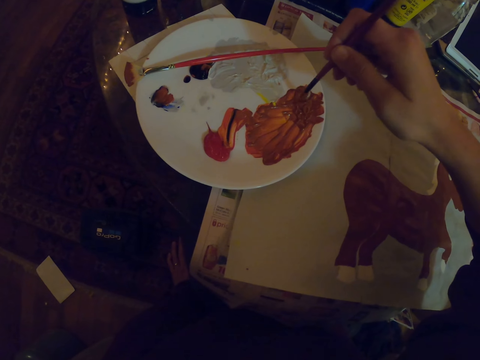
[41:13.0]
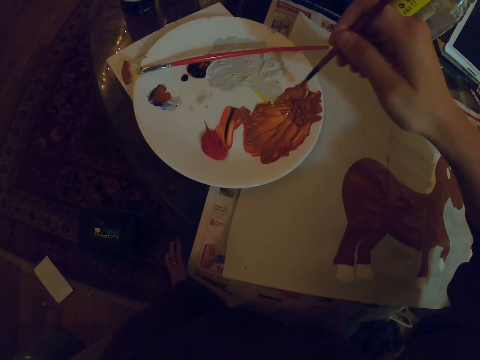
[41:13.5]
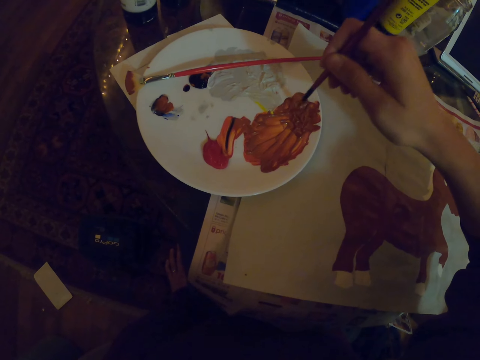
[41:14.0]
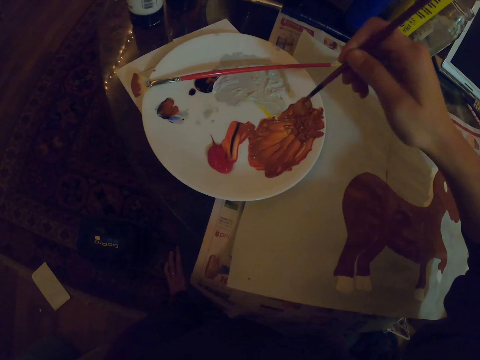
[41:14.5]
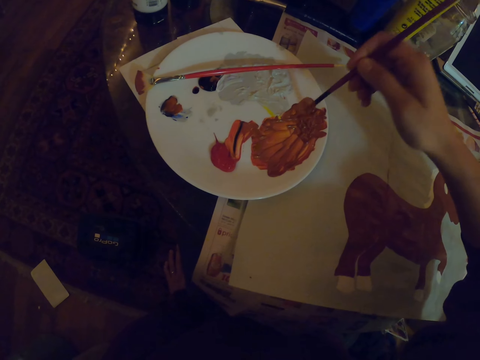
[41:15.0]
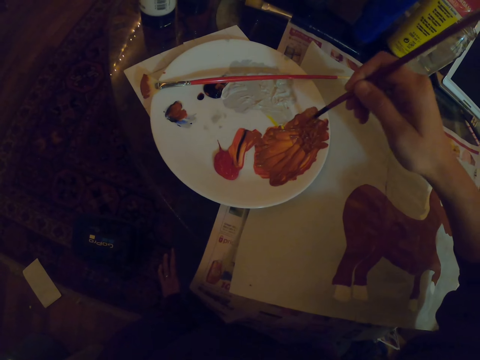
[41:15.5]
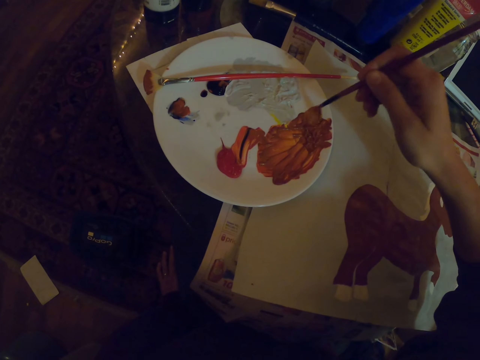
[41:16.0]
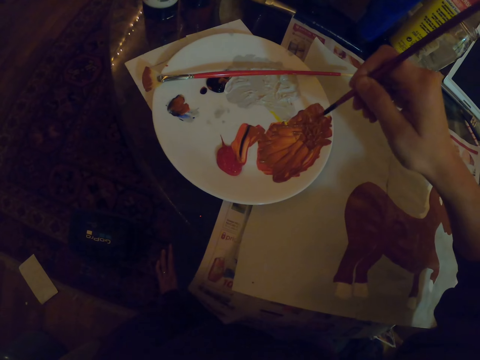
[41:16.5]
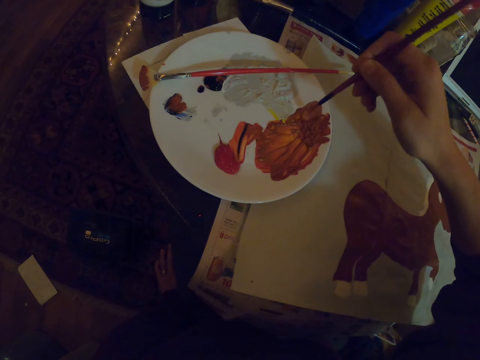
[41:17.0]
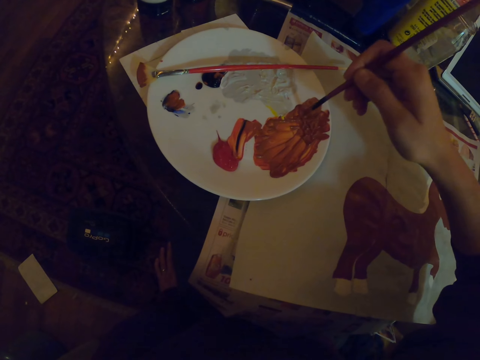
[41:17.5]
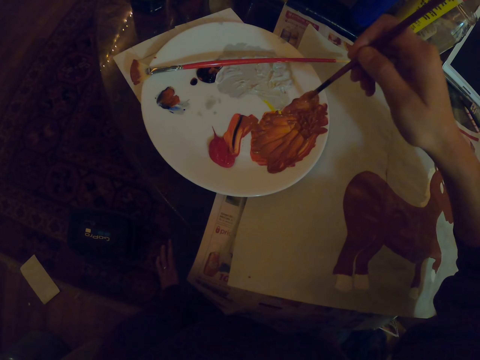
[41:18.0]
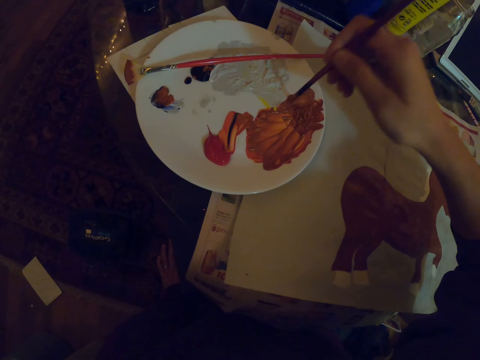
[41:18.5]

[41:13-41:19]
The camera wearer mixes the paint on the plate with the paint brush.

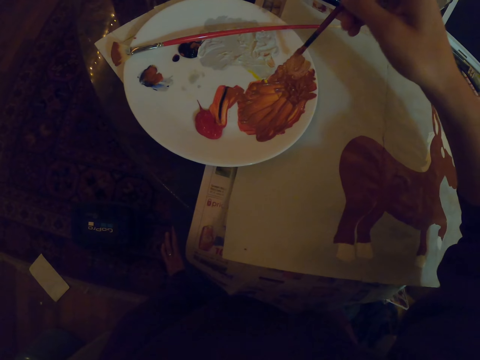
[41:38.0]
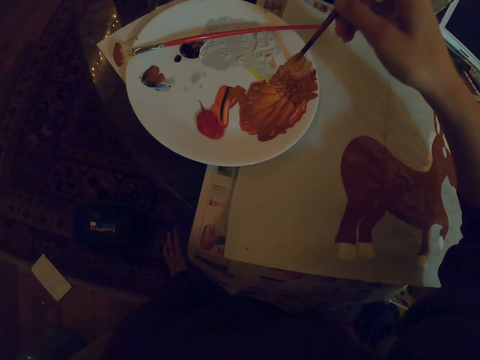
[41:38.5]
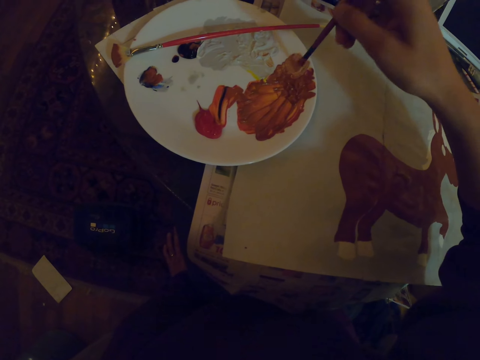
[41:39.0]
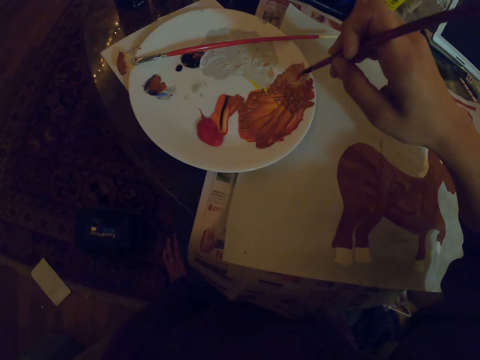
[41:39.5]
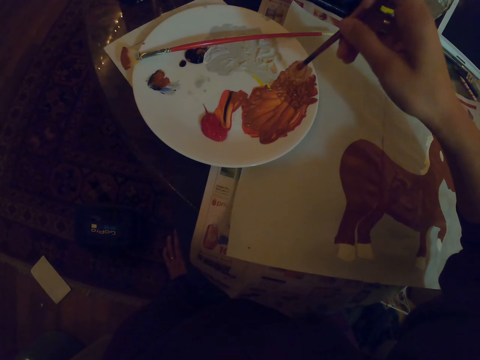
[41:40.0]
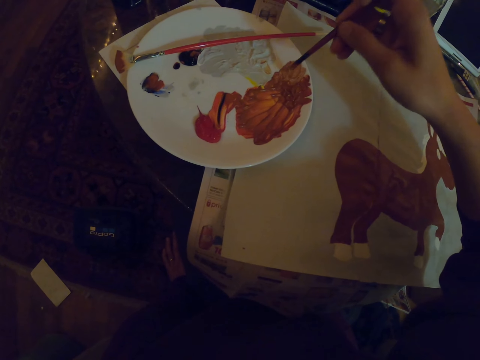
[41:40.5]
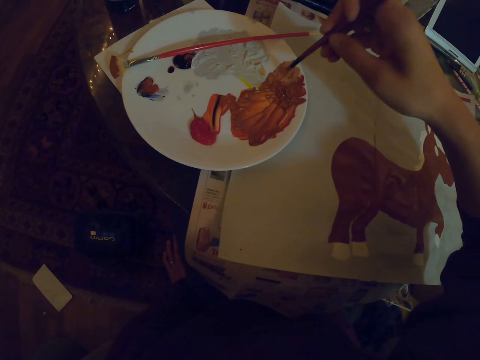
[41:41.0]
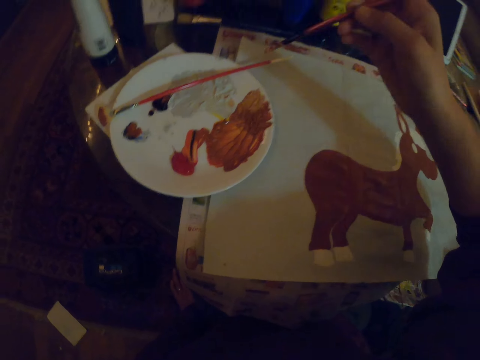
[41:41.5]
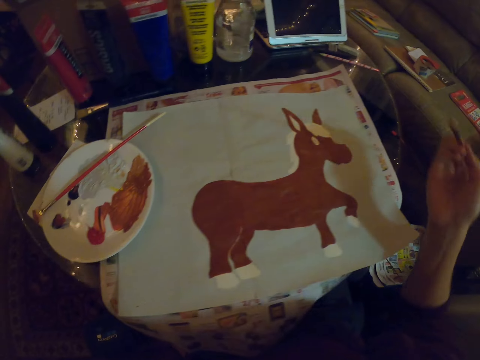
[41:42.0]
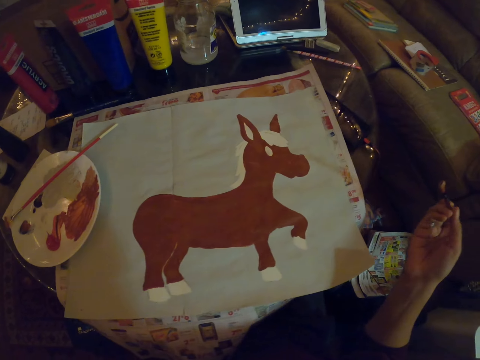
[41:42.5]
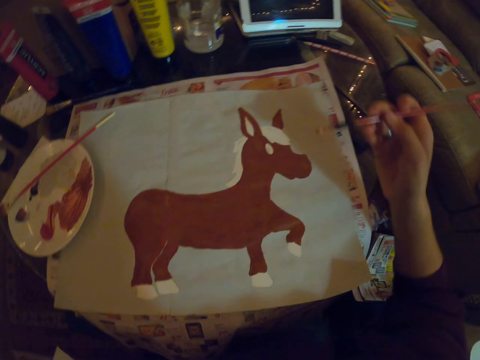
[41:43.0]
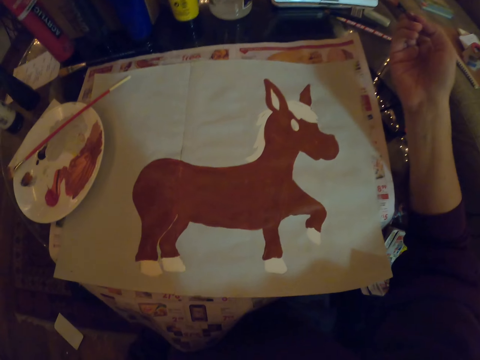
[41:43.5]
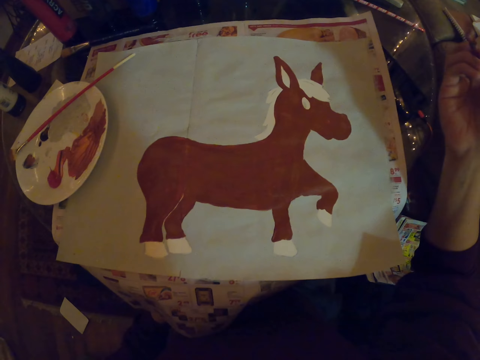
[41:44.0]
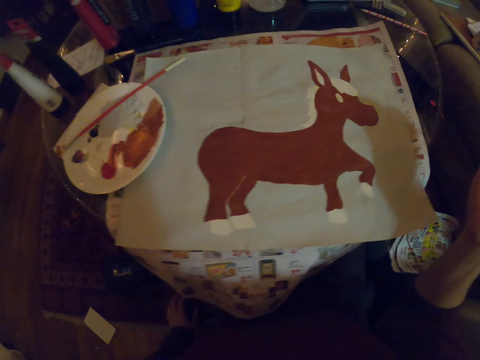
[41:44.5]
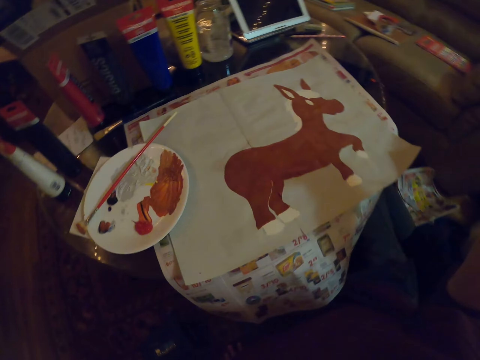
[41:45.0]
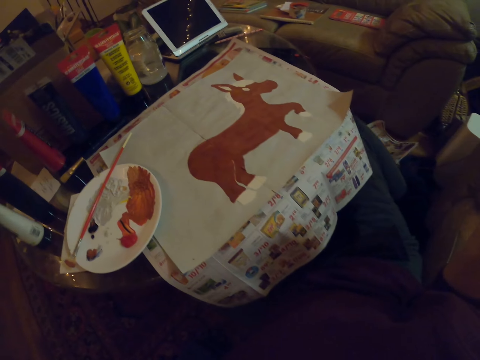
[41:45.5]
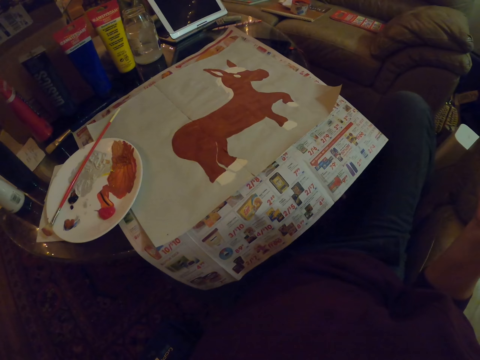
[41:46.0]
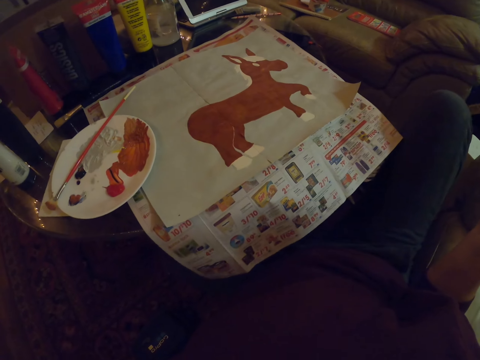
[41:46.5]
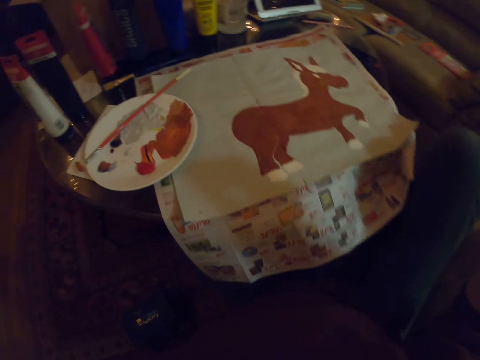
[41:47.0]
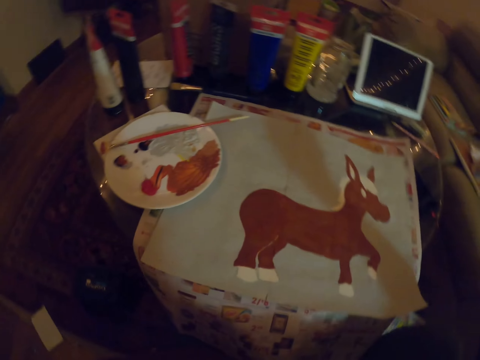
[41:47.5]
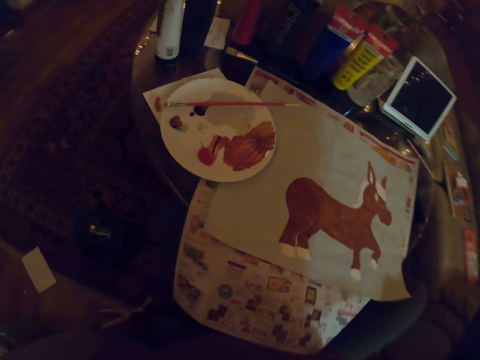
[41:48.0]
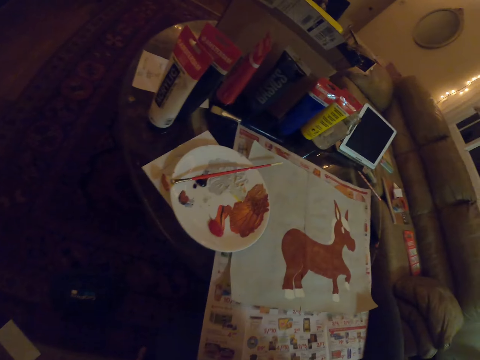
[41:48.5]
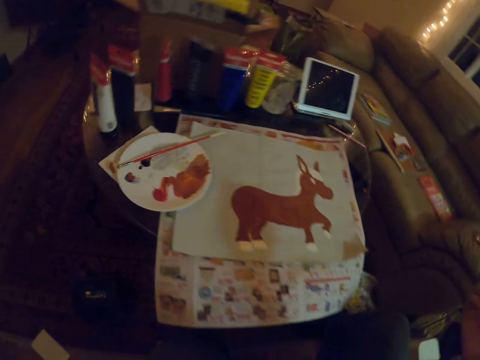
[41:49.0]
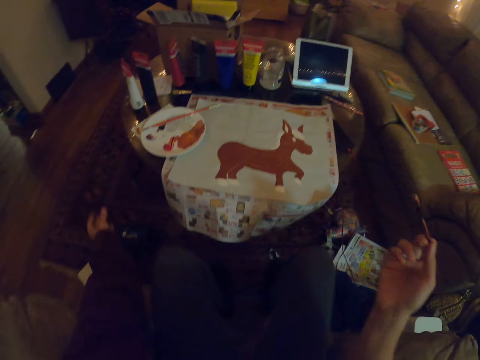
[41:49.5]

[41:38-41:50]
The camera wearer dips the art brush in the paint and lifts the art brush. They hold the paint brush on the right hand. They change position.

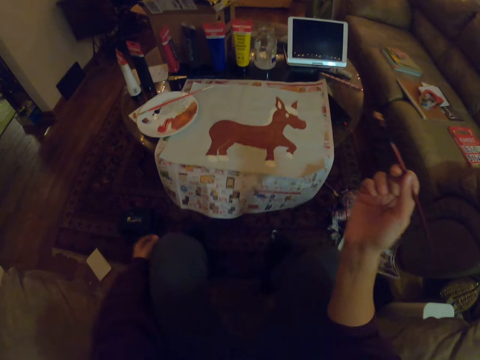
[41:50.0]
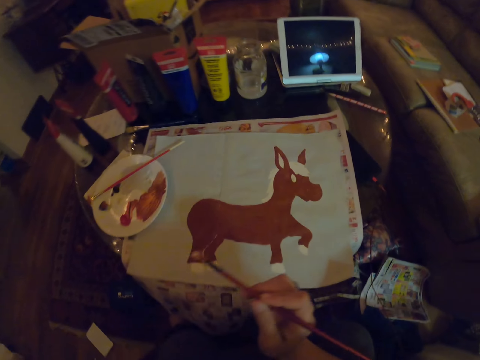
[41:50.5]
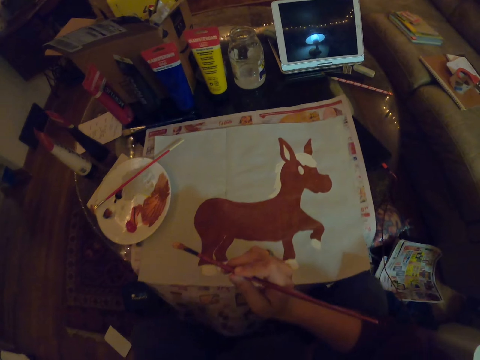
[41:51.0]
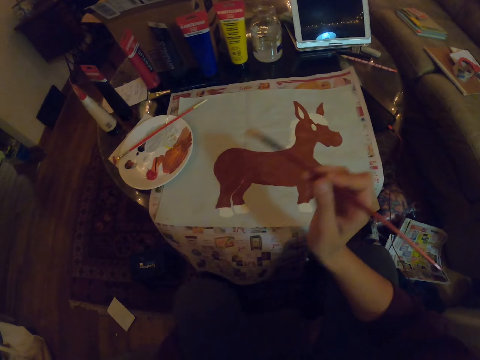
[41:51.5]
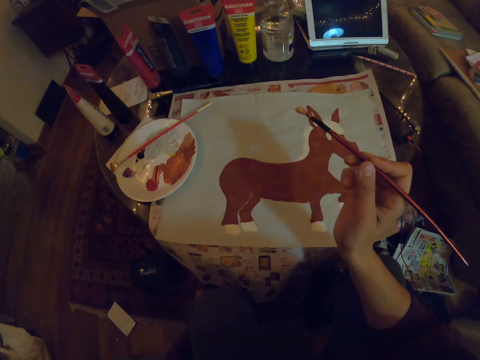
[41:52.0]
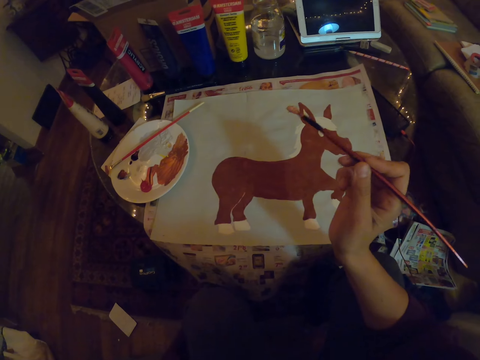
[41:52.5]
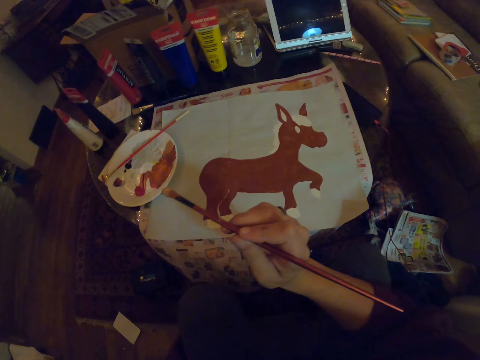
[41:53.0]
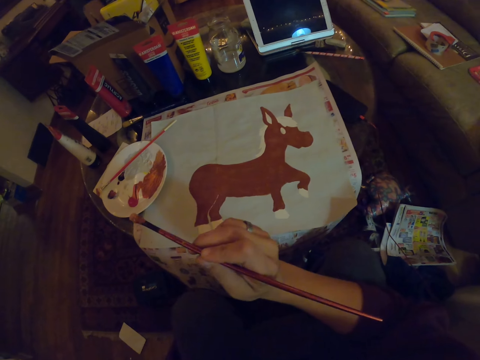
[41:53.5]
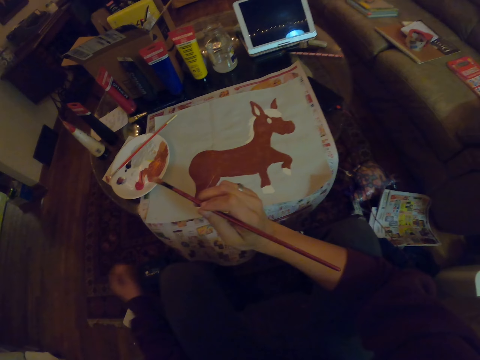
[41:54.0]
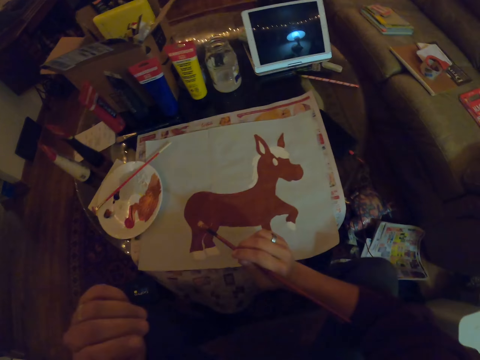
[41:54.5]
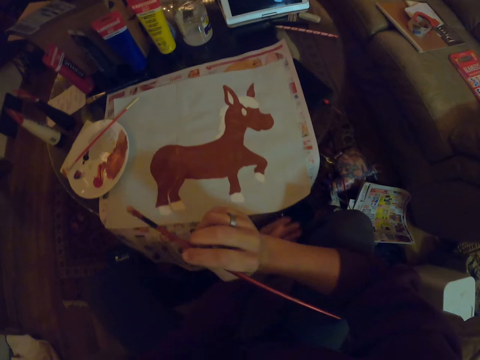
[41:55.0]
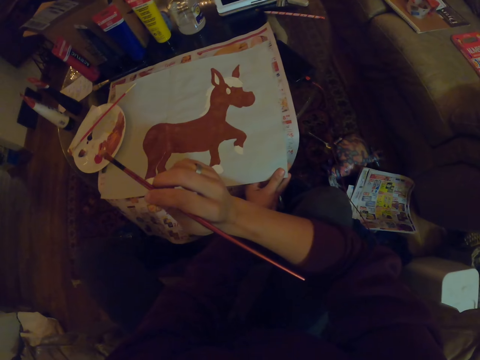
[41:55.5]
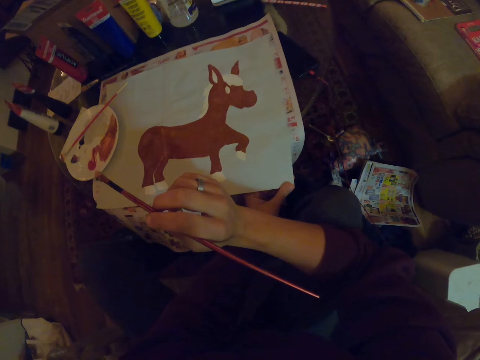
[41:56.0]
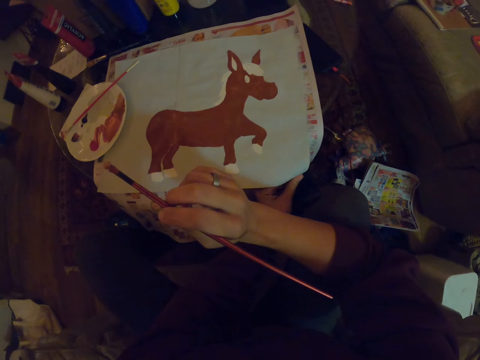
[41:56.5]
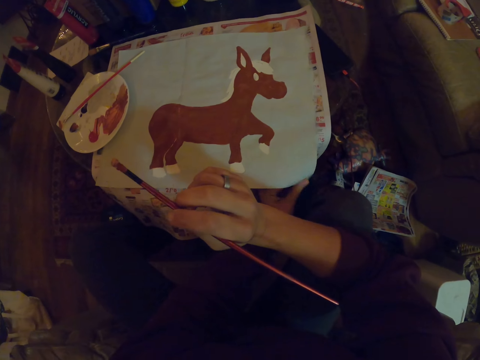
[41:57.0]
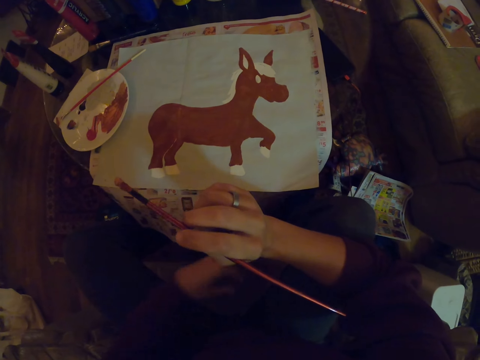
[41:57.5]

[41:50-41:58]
The camera wearer holds an art brush. They touch the edge of the sketch paper.
